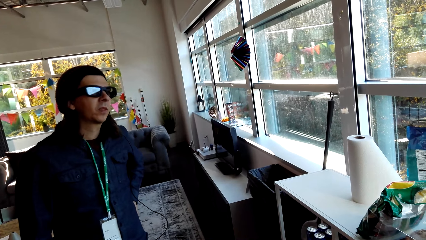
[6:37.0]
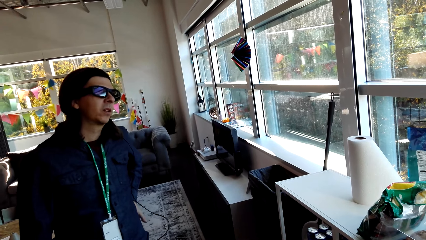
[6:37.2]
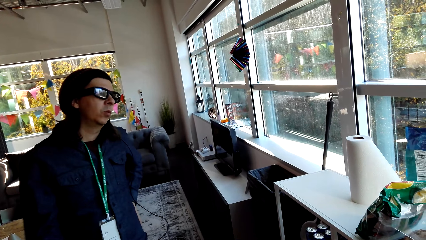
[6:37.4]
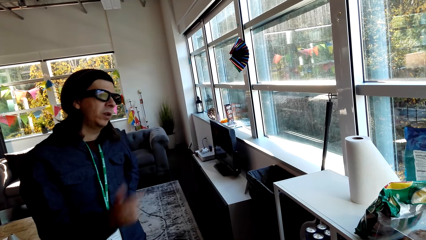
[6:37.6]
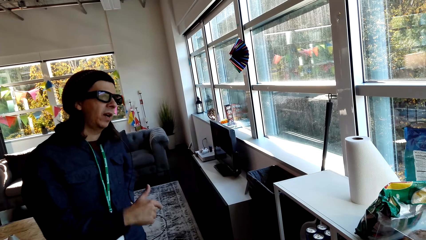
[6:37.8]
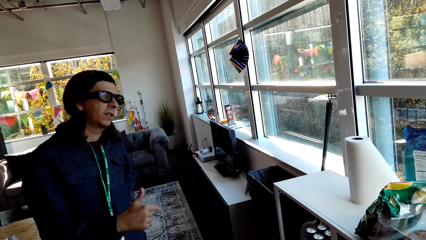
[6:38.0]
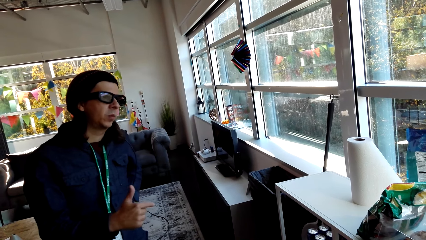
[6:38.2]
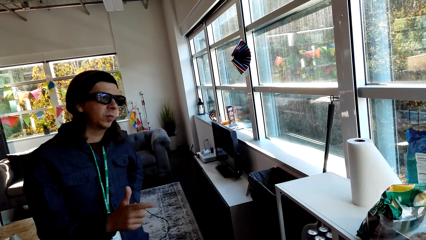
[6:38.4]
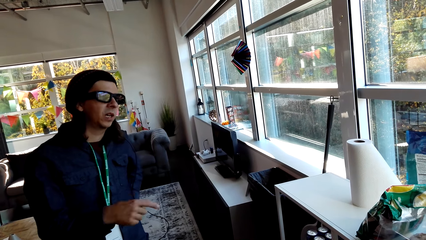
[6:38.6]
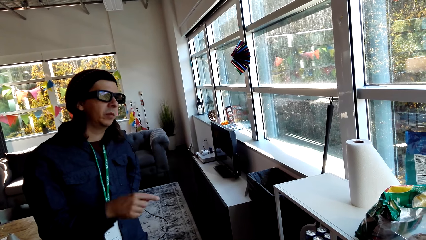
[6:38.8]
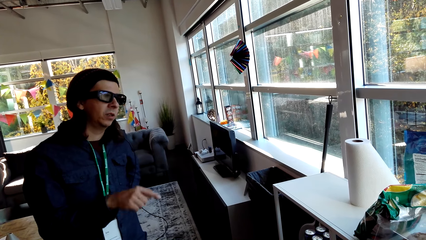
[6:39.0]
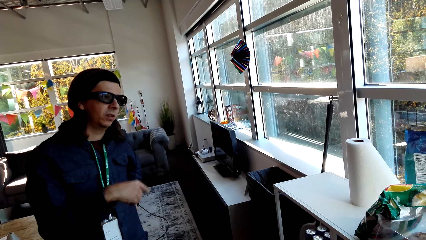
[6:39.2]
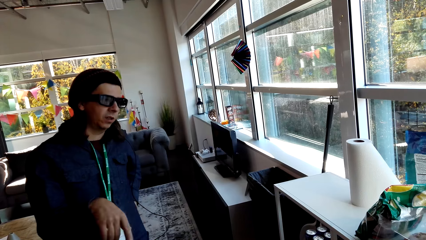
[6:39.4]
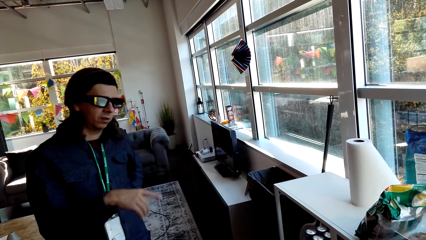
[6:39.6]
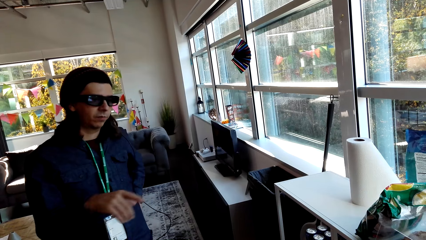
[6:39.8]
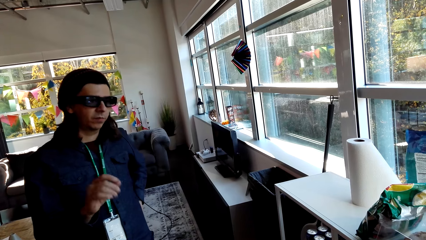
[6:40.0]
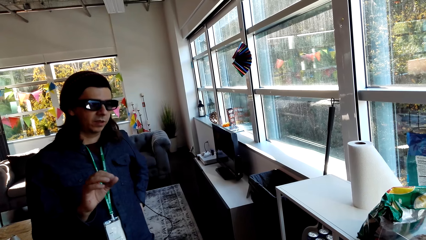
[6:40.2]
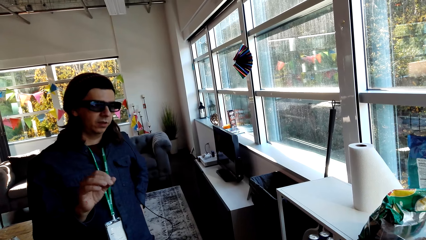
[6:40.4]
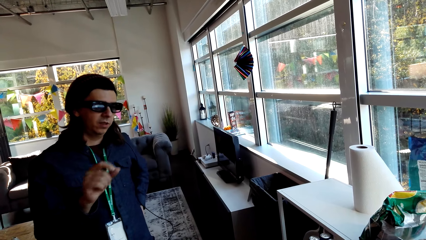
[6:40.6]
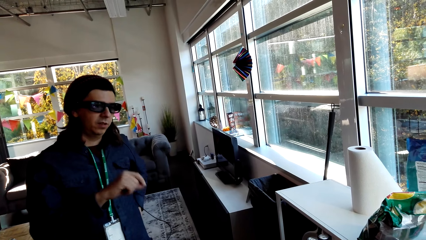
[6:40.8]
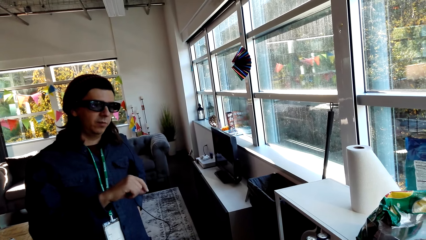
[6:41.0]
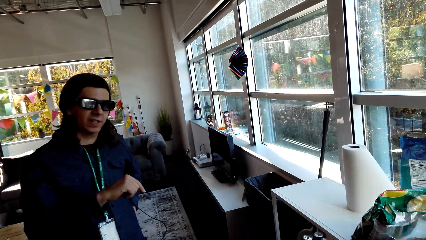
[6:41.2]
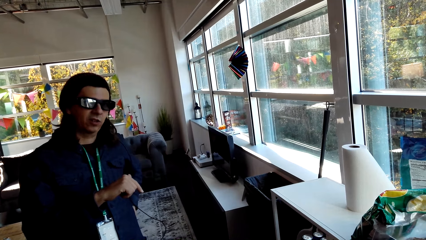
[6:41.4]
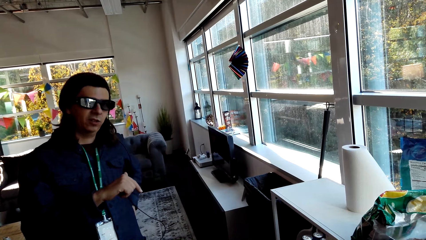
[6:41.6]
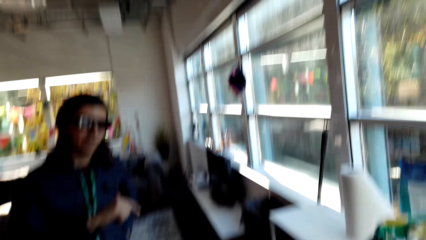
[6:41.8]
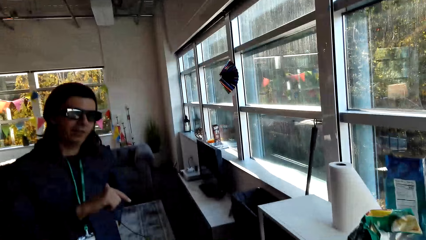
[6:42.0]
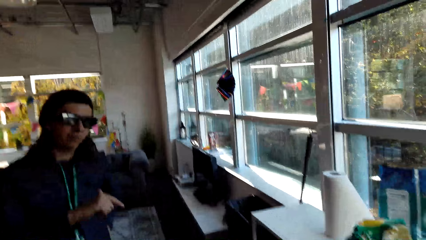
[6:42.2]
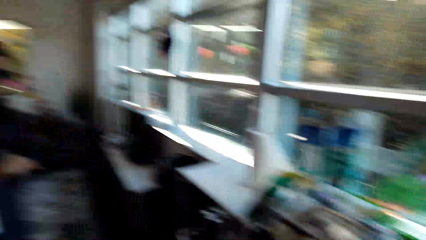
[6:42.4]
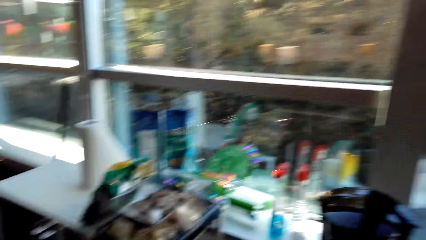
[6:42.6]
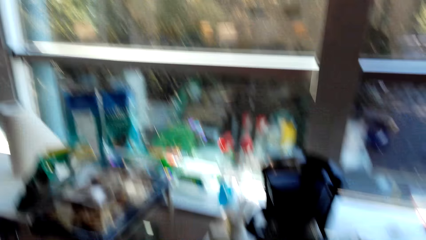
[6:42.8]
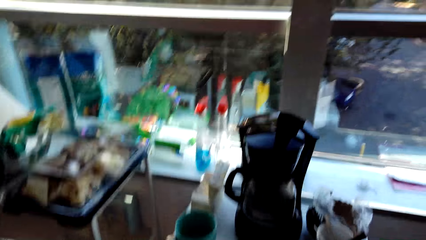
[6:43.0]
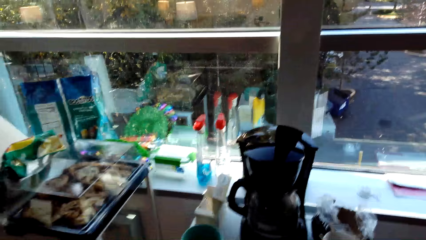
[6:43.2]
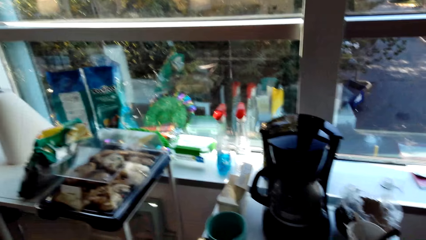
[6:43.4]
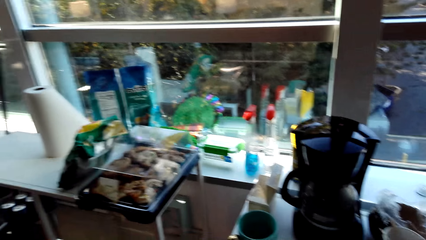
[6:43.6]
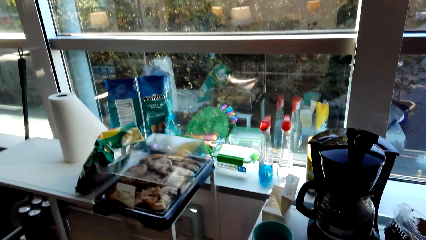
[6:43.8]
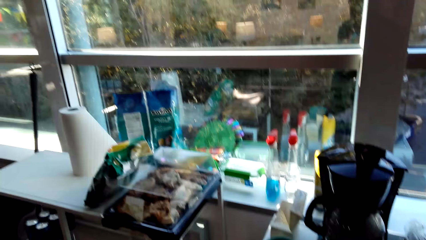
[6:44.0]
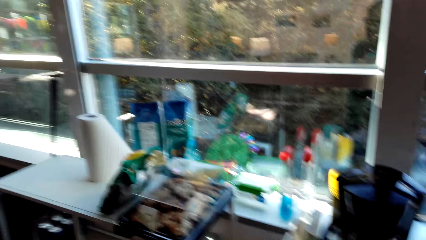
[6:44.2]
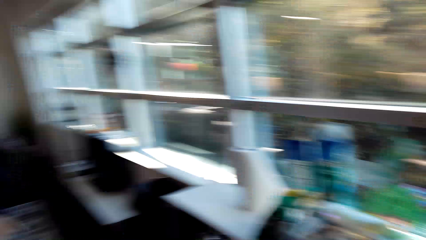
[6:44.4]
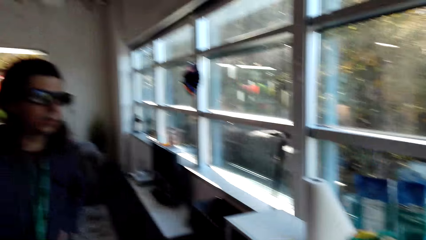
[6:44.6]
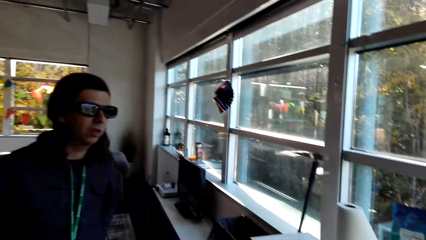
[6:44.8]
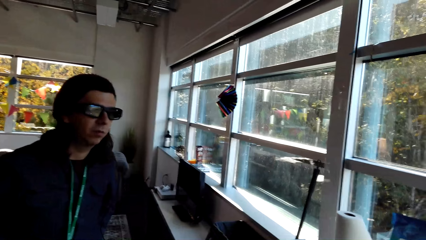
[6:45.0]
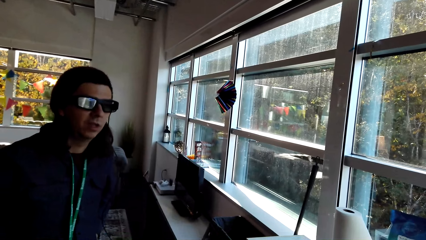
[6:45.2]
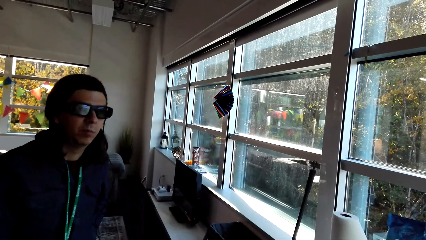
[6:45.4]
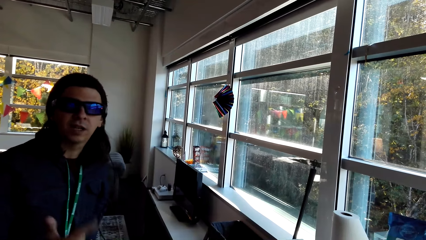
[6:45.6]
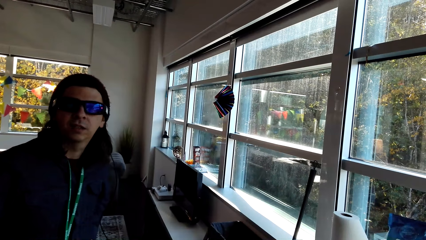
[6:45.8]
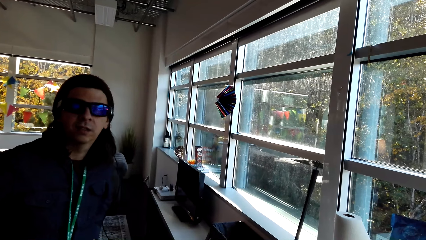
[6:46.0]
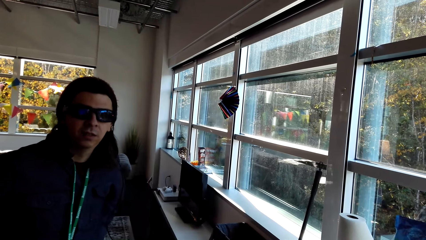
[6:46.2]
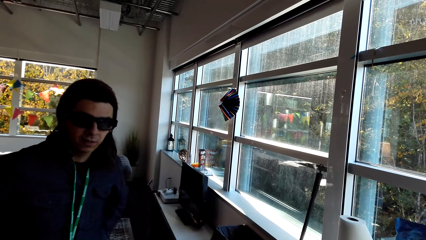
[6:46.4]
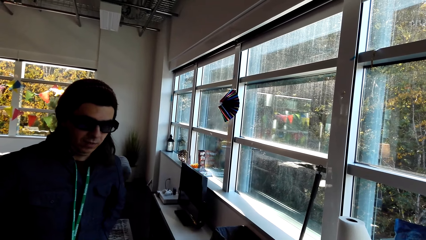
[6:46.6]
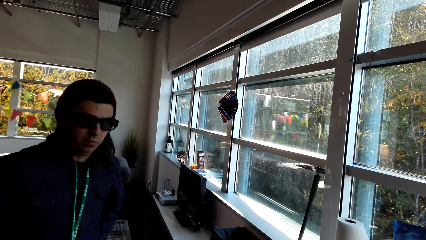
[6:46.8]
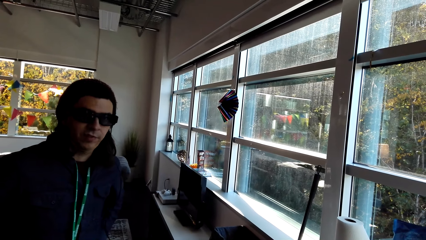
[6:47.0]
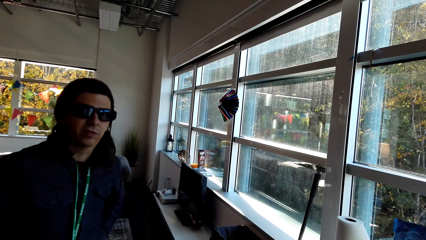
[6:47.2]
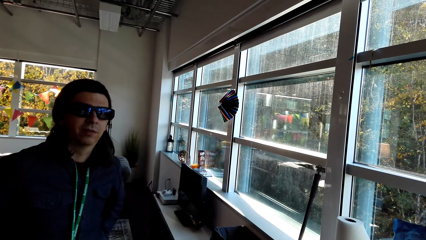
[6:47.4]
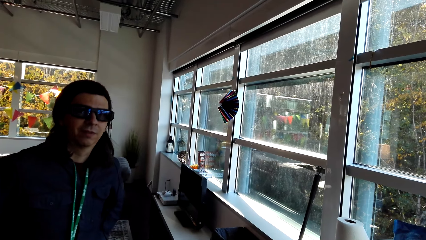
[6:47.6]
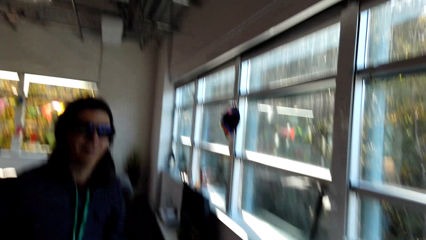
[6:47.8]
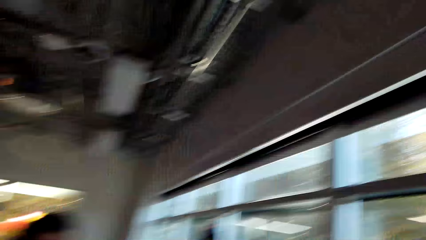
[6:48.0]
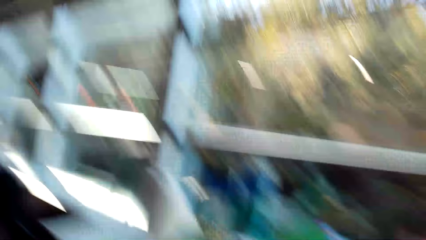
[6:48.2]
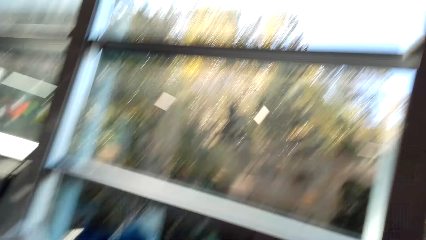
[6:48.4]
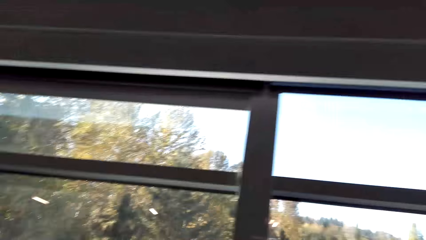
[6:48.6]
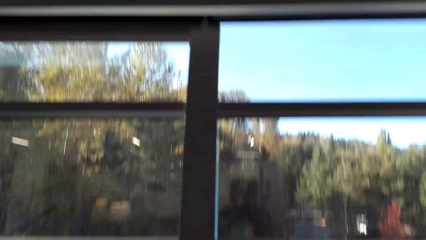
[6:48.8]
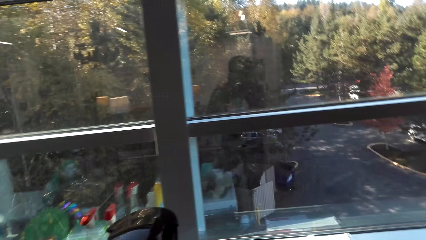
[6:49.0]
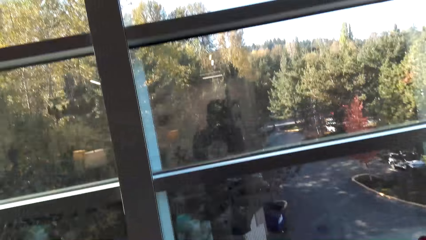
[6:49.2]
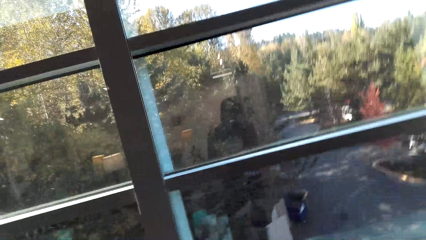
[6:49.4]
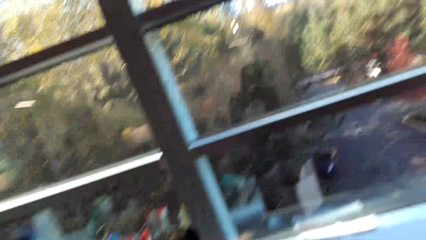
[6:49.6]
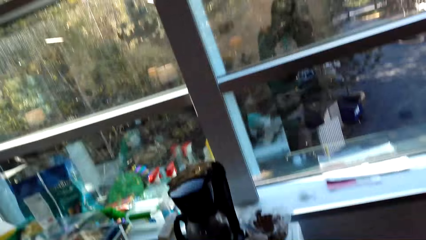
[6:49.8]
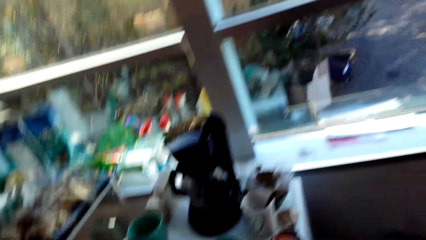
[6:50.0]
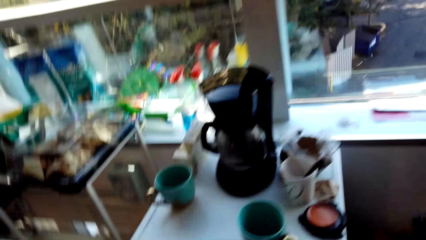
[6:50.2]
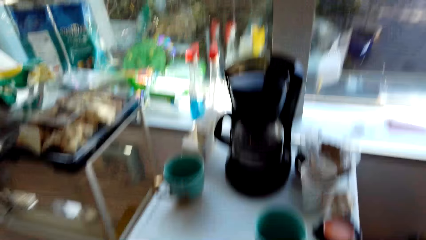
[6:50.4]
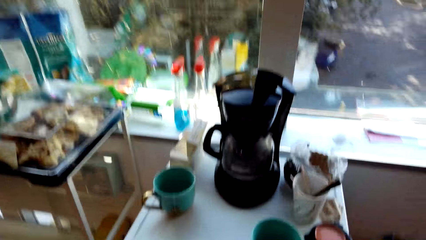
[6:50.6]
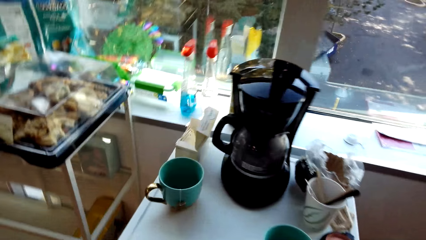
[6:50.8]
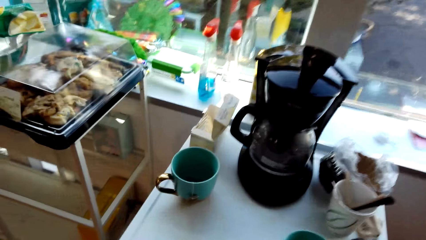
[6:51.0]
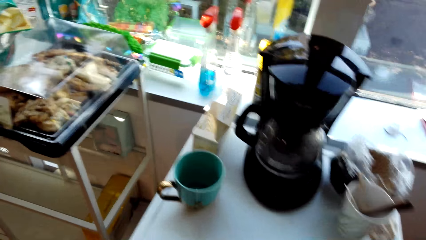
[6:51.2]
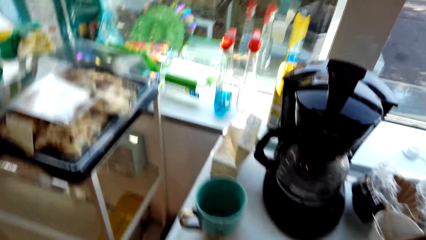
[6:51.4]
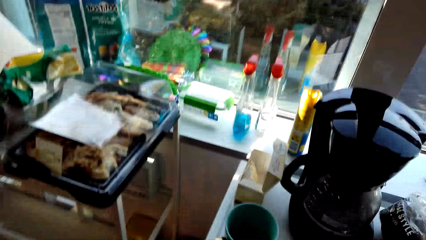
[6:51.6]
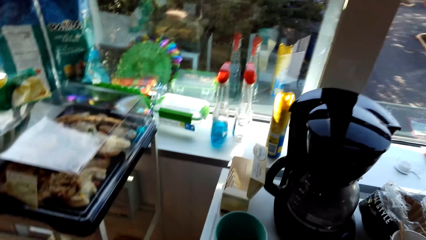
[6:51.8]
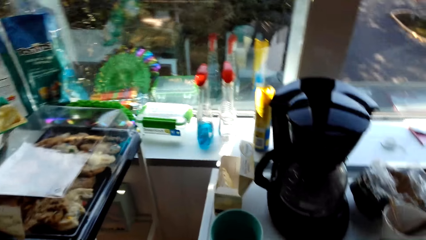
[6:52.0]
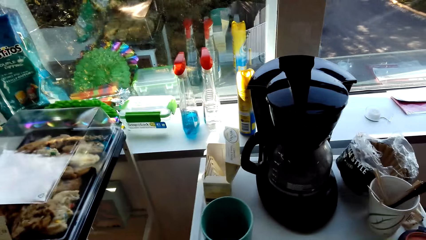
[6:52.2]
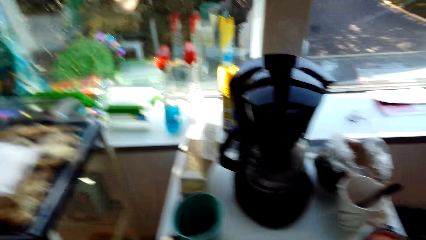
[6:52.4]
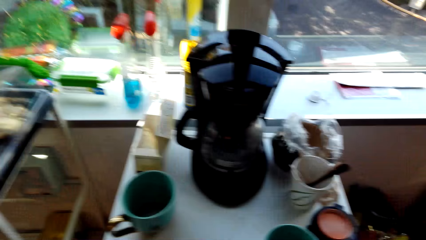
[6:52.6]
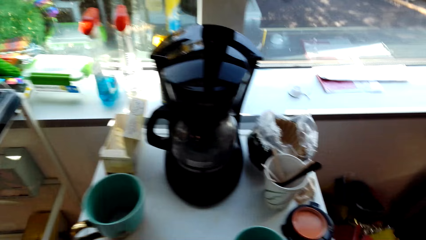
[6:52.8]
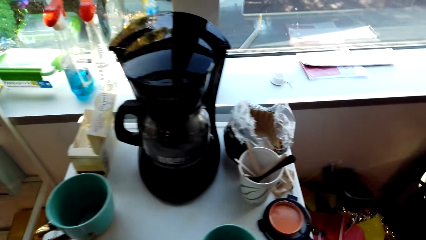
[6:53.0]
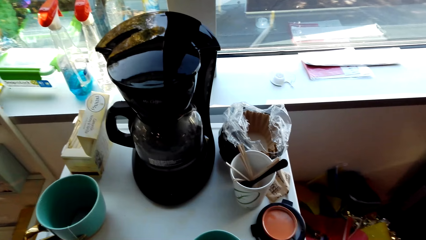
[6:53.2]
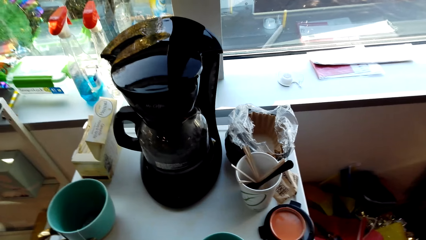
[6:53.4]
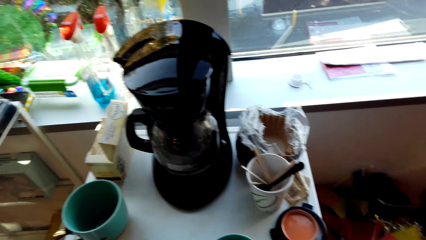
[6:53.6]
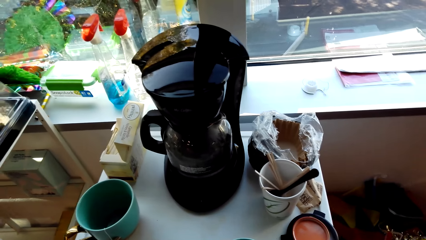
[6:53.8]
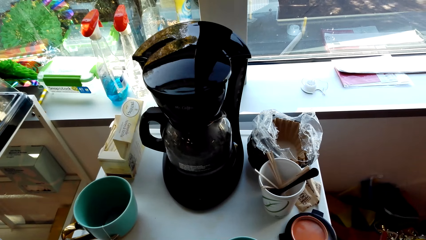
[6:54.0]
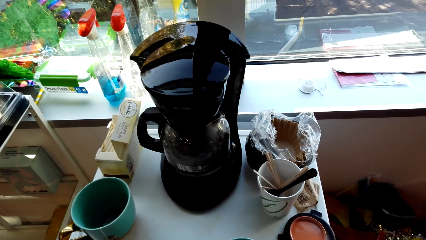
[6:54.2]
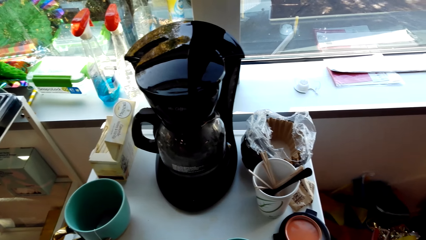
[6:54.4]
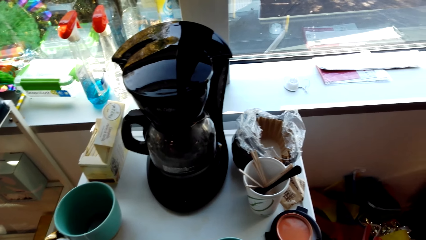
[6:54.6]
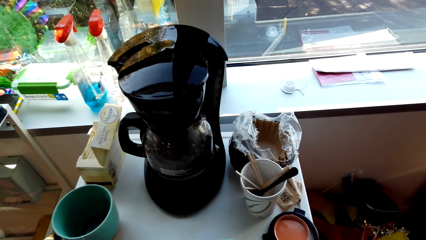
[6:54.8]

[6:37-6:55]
The camera wearer makes a step.
